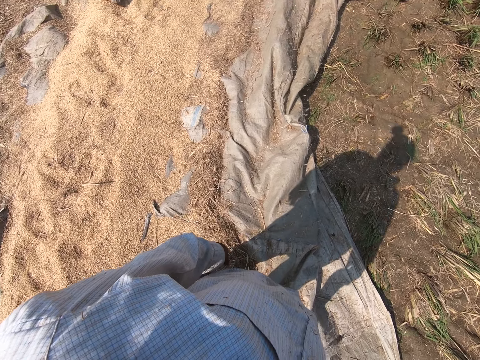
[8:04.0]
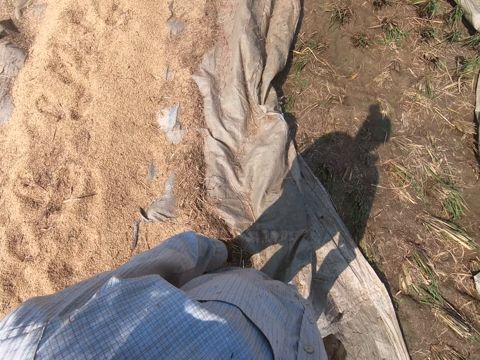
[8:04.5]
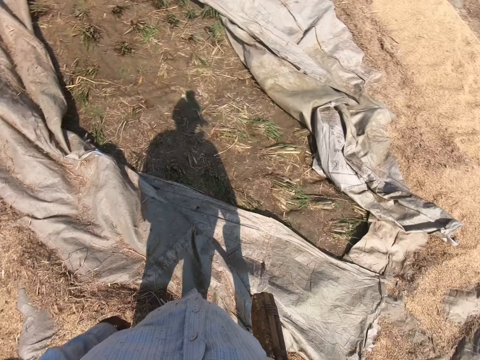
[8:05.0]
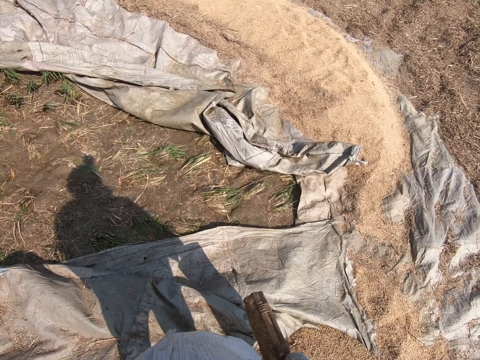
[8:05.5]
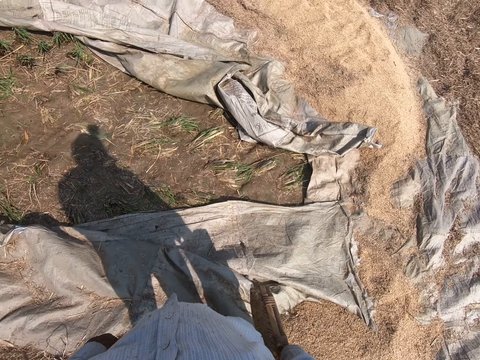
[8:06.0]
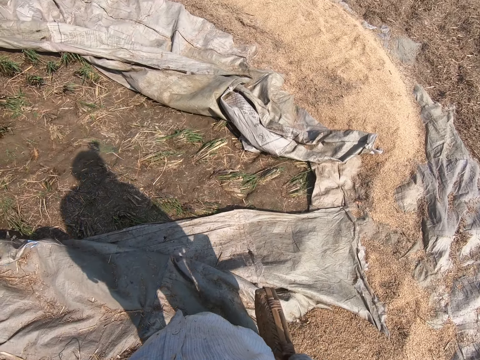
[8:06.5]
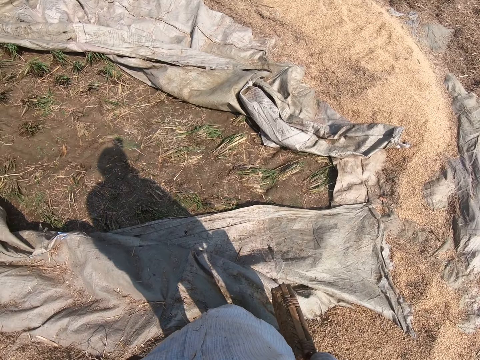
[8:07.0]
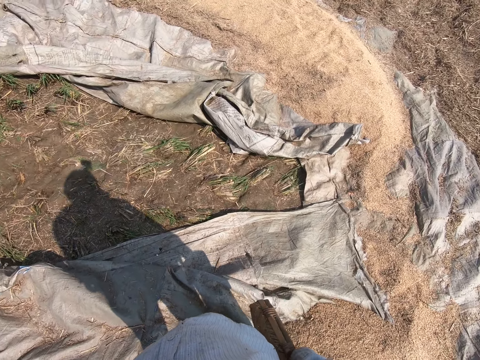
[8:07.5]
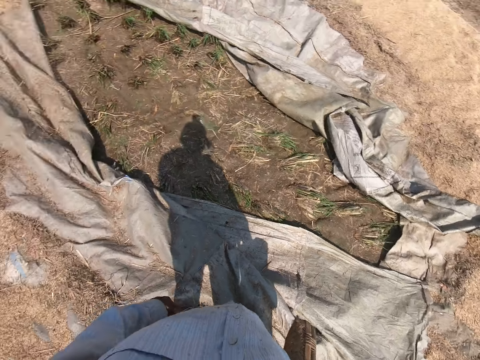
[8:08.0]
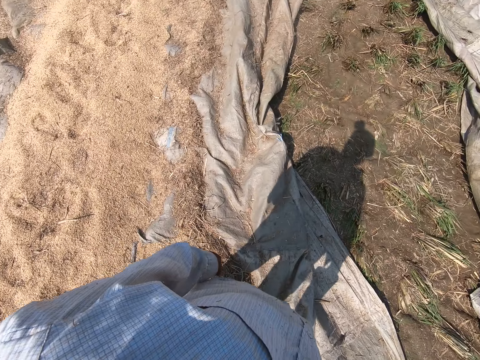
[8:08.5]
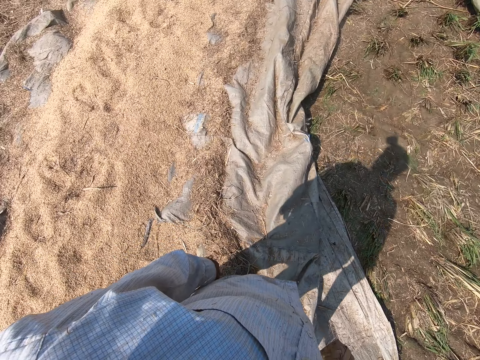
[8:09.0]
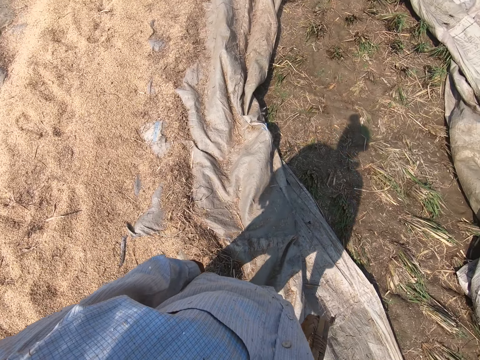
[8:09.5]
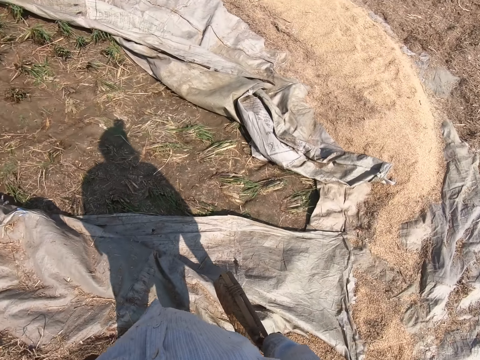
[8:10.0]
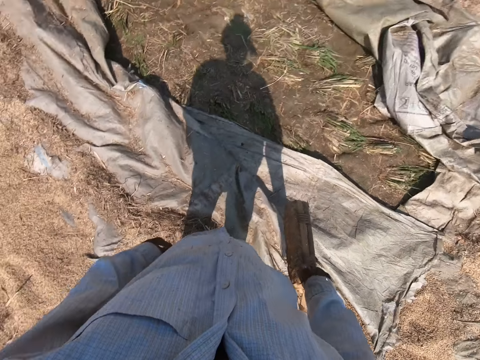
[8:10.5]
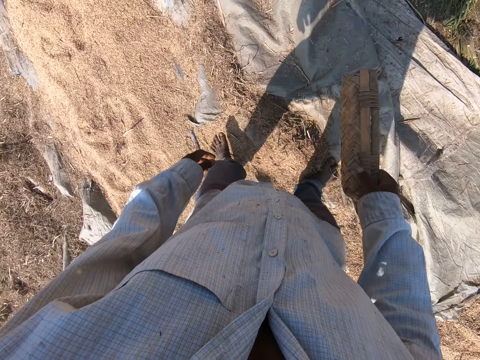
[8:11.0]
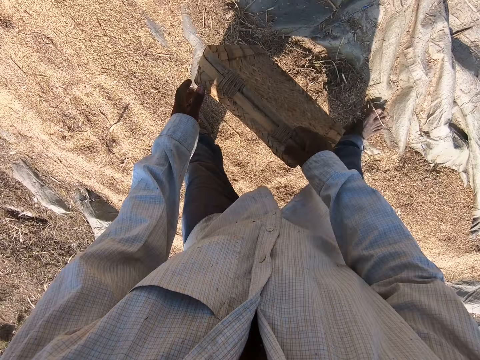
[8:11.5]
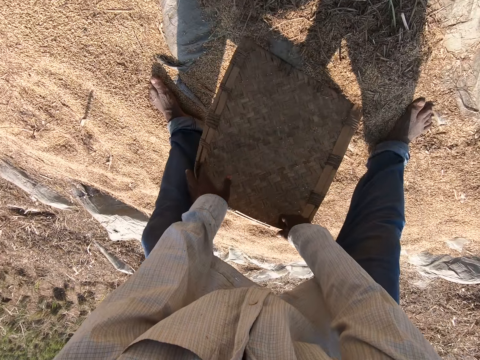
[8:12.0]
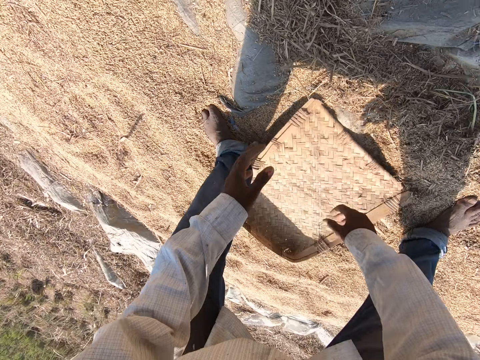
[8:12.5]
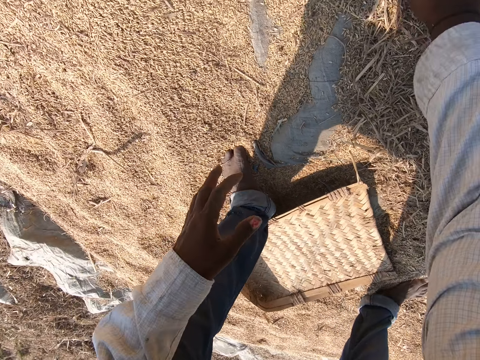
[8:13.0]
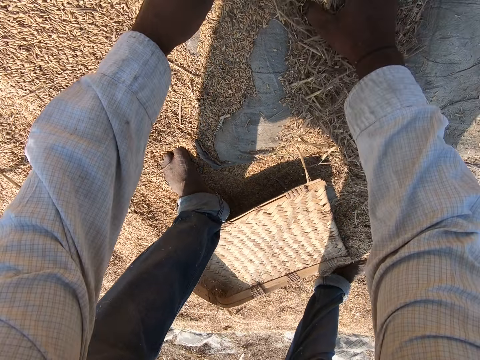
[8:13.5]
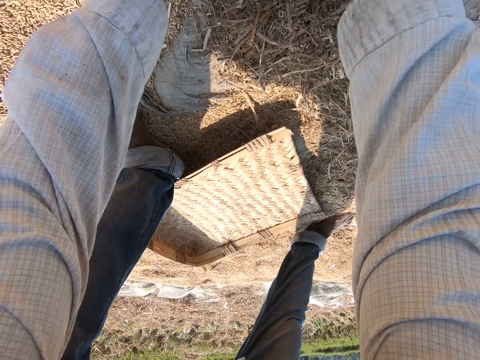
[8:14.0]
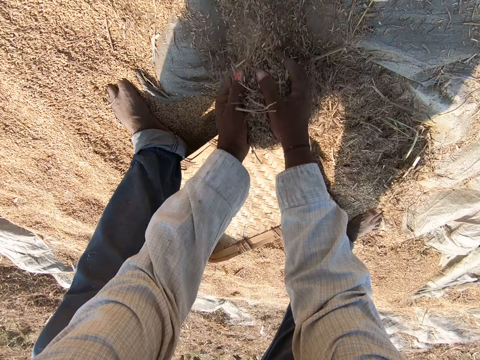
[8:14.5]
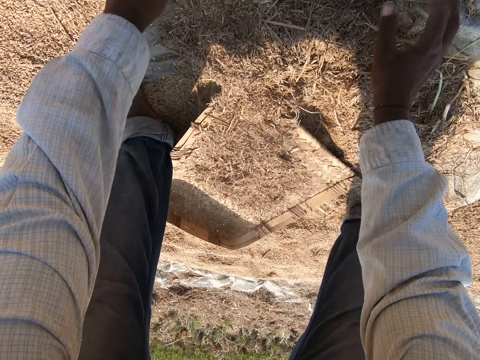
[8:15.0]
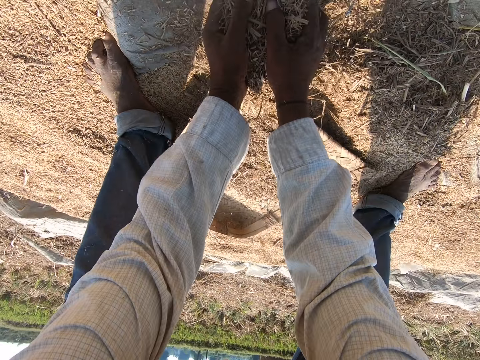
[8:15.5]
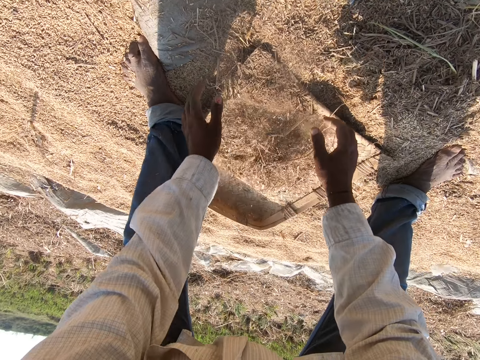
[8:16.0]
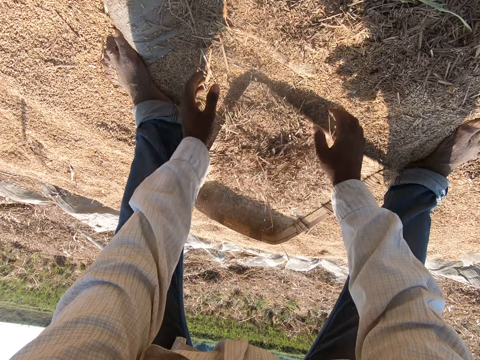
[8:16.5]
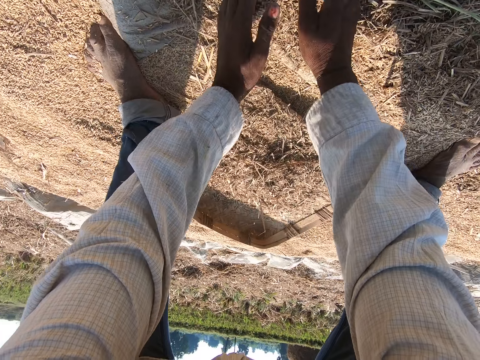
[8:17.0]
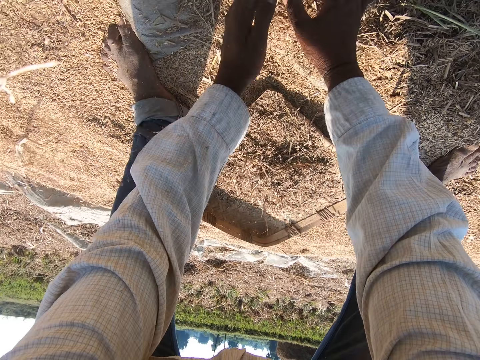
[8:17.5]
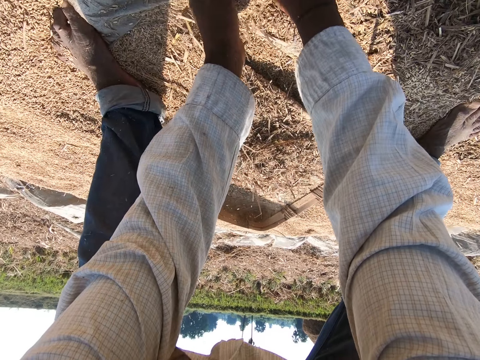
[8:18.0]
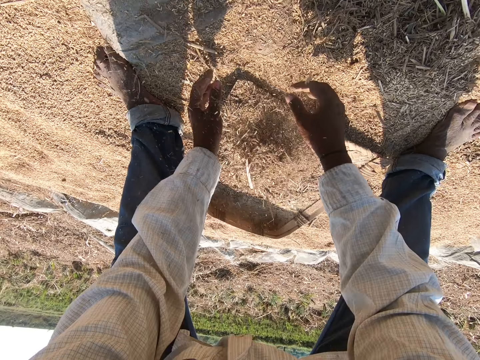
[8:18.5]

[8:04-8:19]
The camera wearer talks. They drop the tray basket. They scoop something onto an object and gather the sheaves.

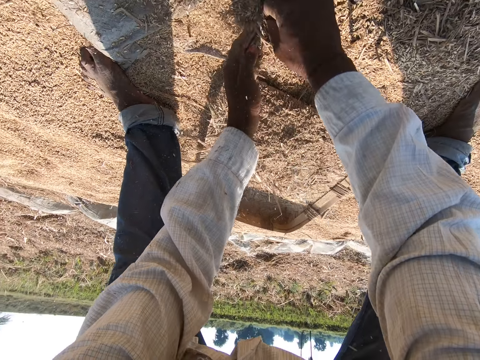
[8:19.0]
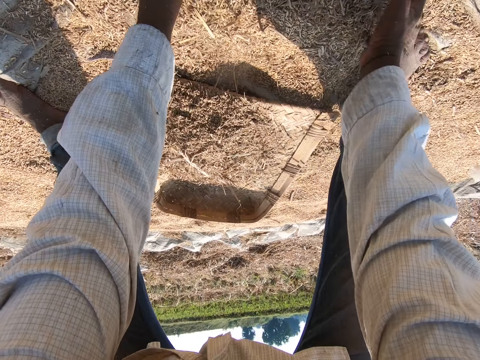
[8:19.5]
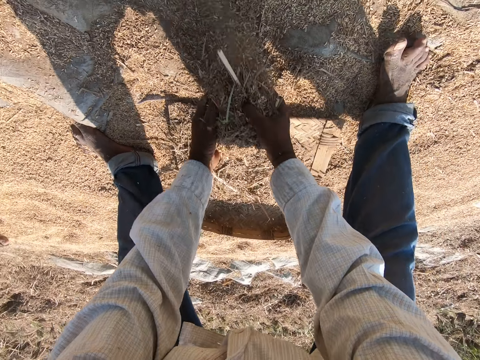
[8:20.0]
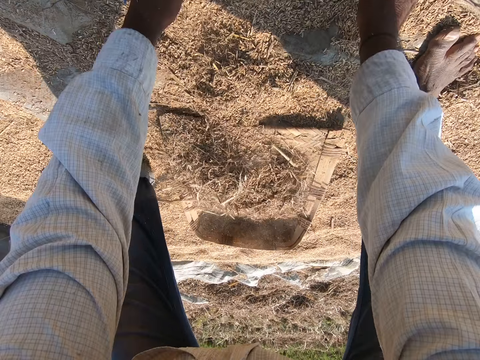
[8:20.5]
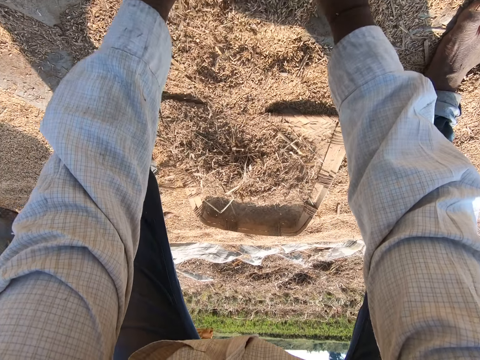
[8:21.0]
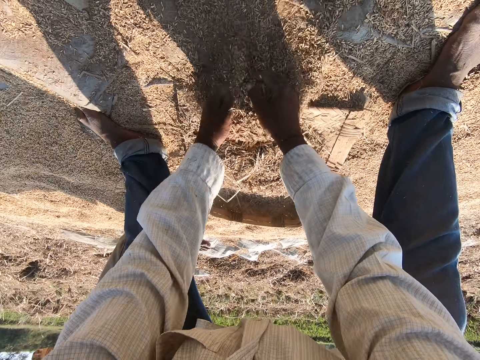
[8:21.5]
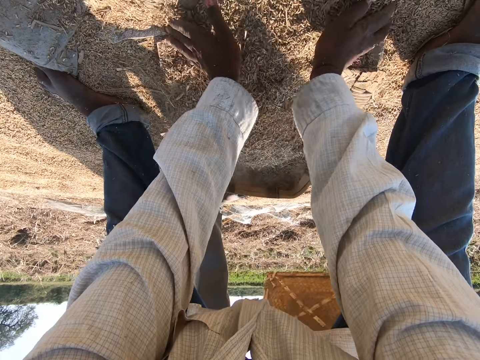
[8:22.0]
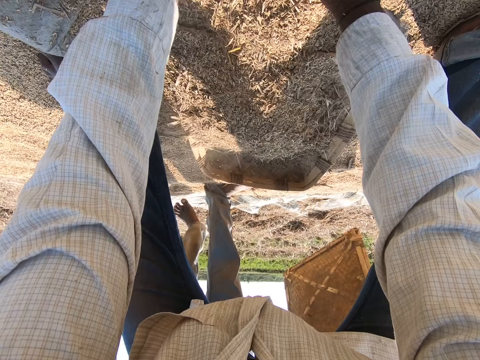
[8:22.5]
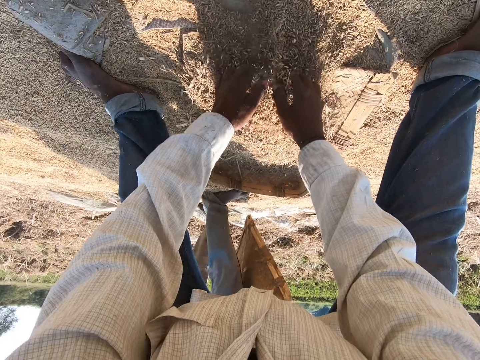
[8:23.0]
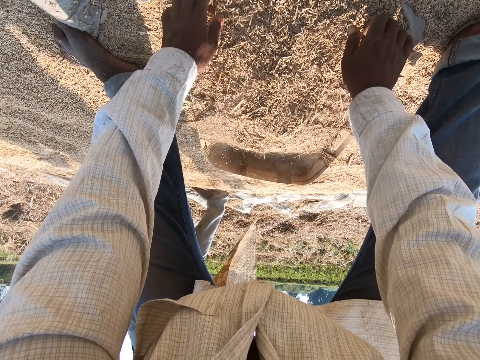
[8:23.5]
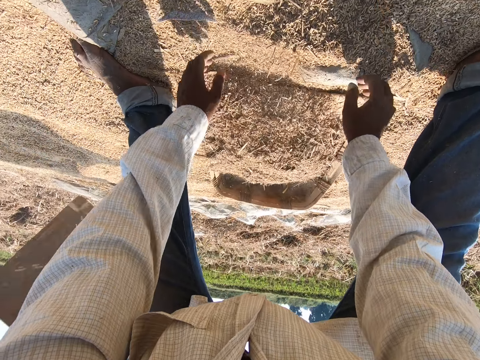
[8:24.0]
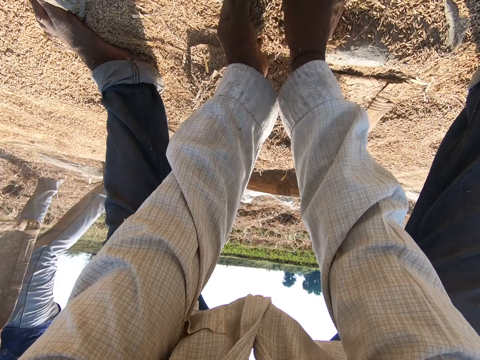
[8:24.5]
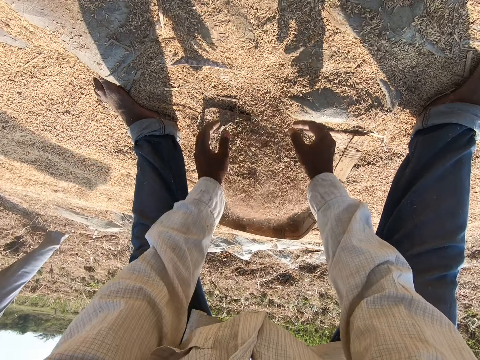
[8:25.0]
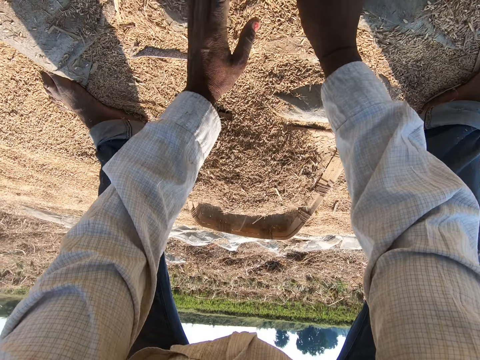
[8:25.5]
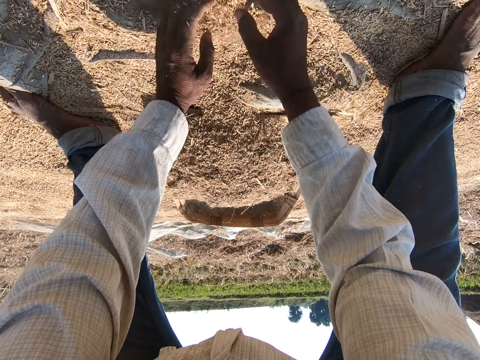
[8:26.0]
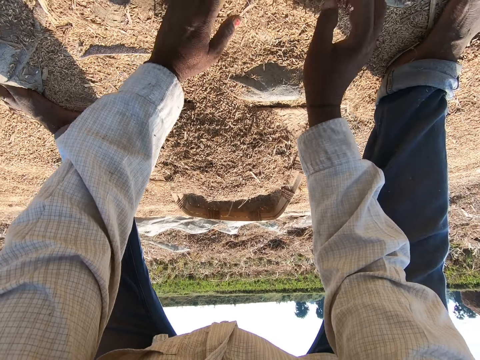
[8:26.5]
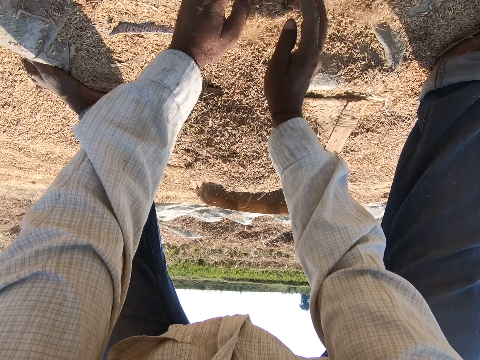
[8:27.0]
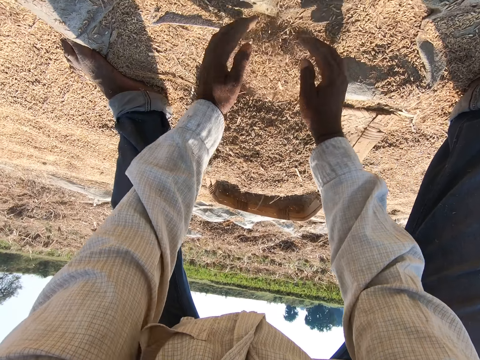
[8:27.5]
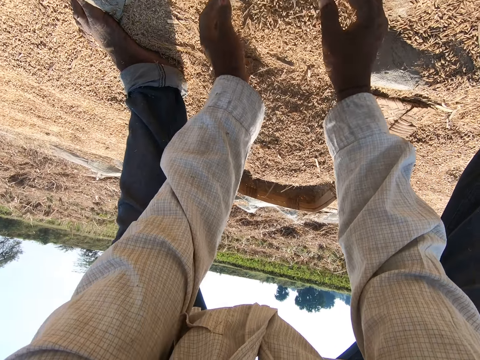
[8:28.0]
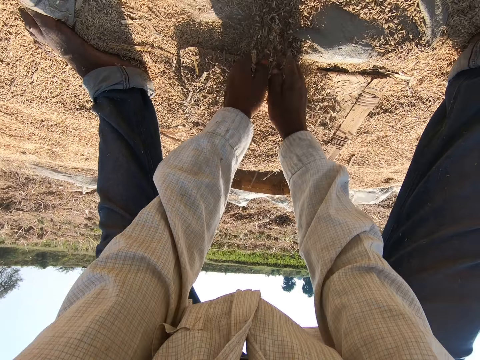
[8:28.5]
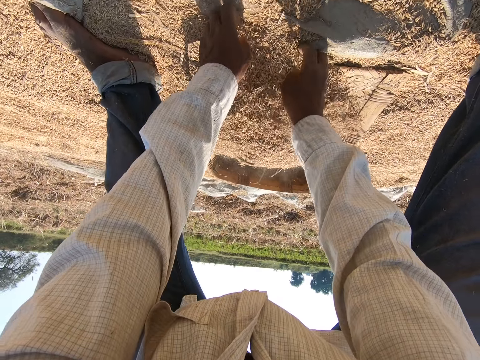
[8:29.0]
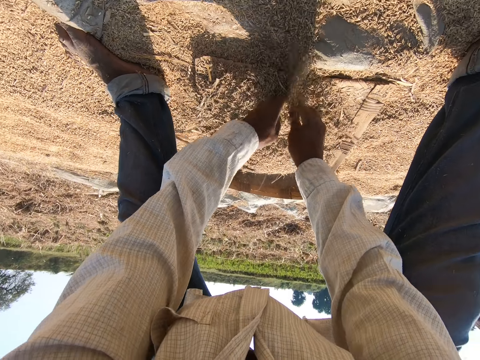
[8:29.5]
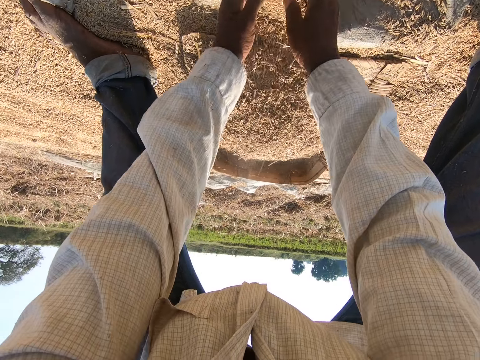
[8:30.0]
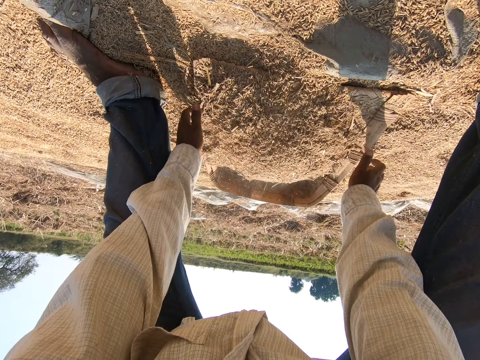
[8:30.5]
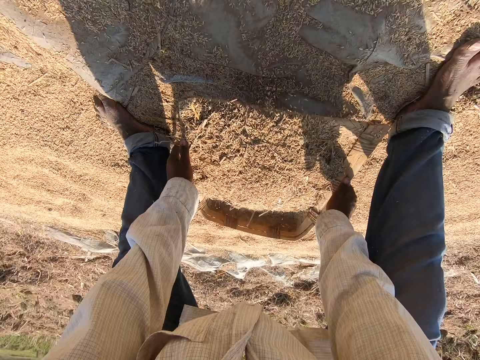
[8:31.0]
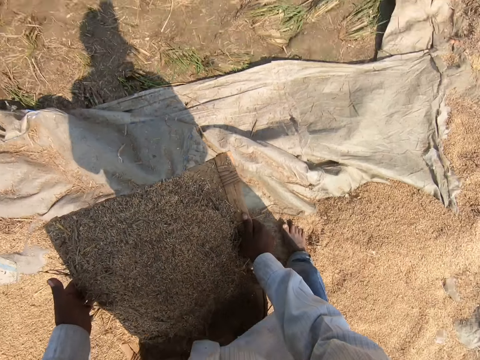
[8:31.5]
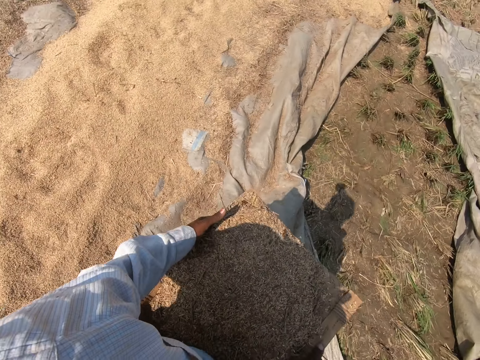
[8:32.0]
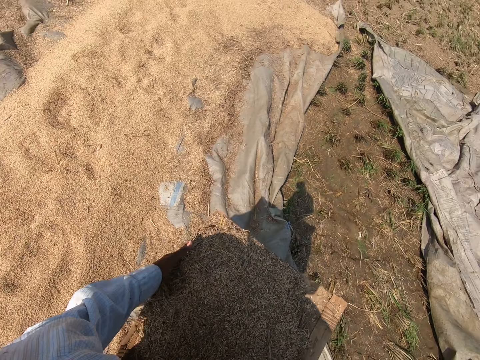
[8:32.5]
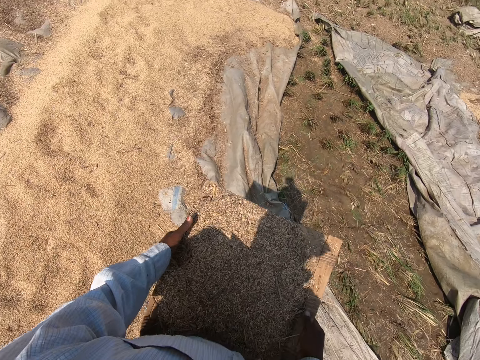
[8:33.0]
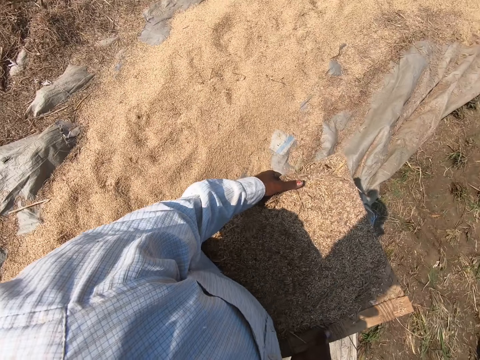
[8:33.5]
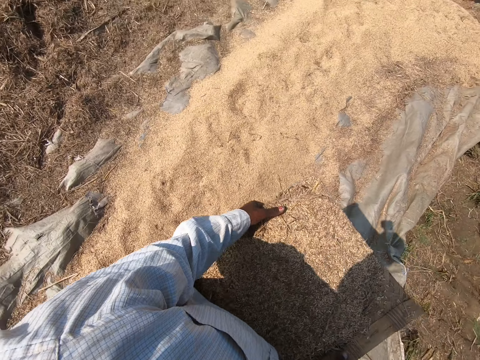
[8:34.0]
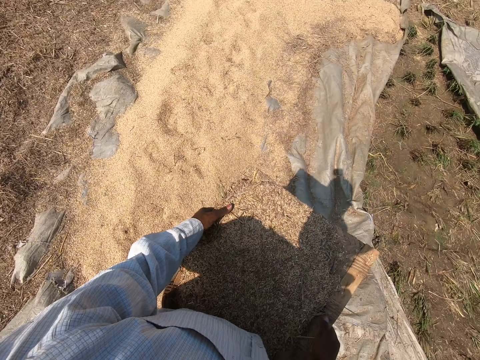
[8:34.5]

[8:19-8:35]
A man walks past. The camera wearer picks up something. They carry the tray basket. They look around.
